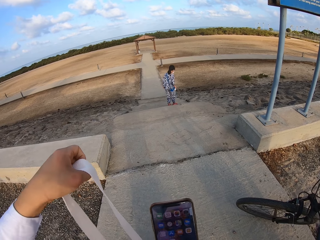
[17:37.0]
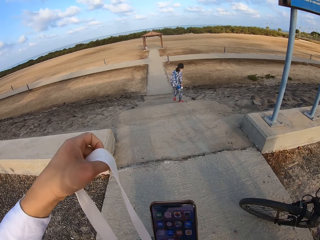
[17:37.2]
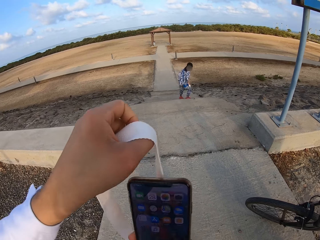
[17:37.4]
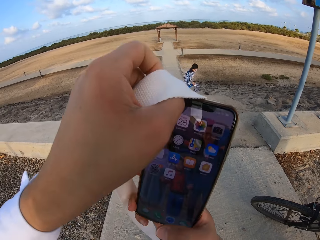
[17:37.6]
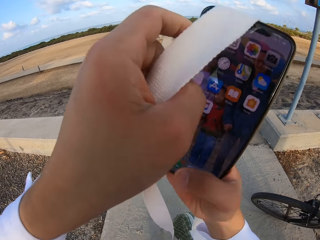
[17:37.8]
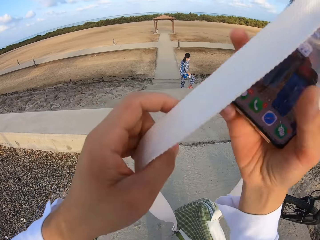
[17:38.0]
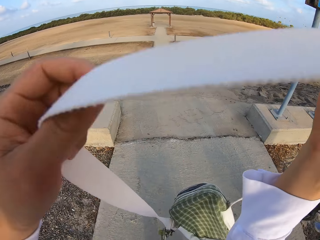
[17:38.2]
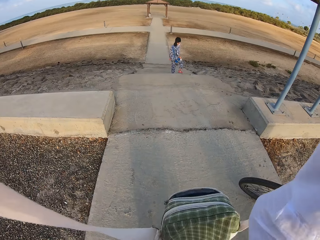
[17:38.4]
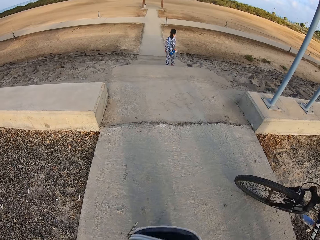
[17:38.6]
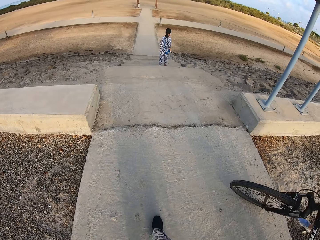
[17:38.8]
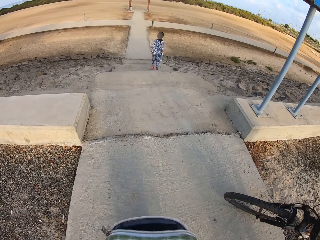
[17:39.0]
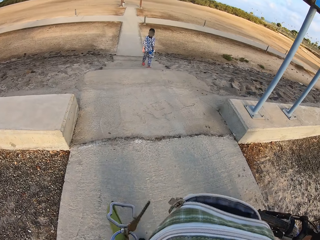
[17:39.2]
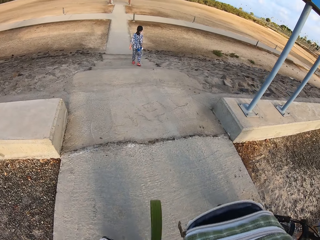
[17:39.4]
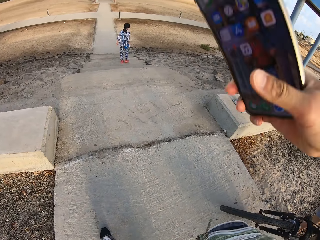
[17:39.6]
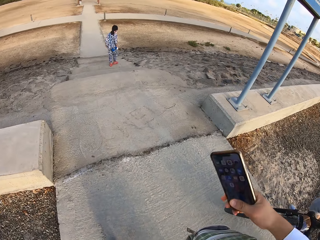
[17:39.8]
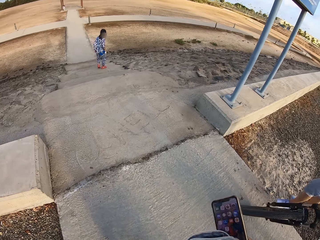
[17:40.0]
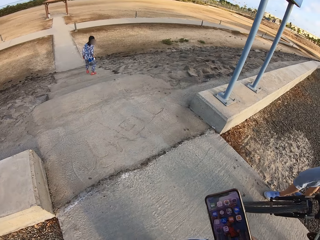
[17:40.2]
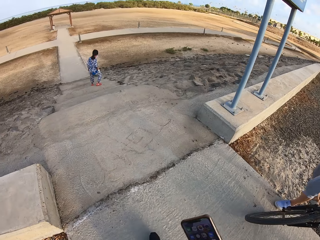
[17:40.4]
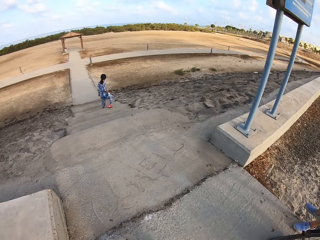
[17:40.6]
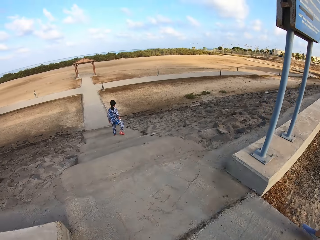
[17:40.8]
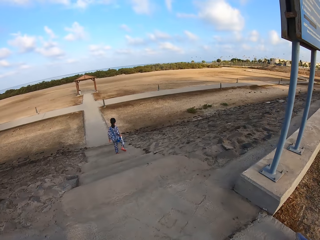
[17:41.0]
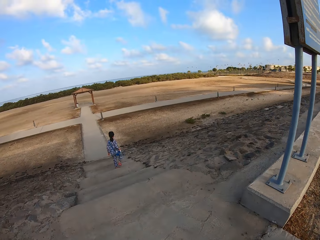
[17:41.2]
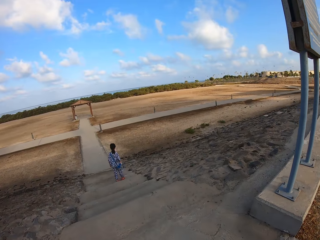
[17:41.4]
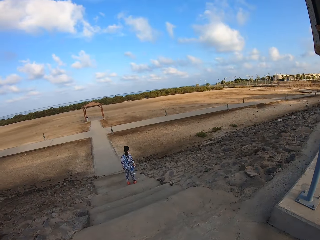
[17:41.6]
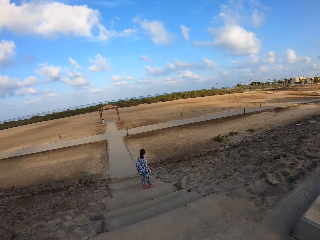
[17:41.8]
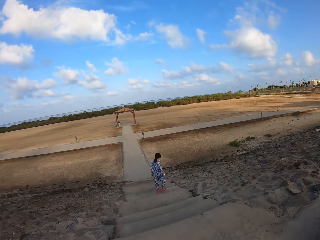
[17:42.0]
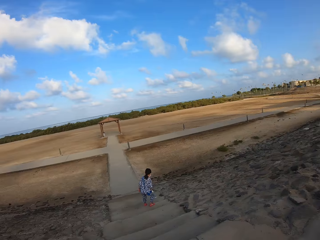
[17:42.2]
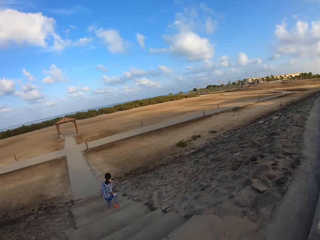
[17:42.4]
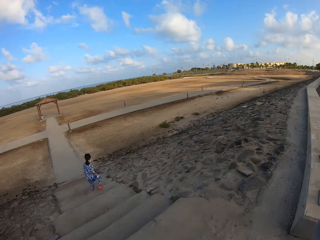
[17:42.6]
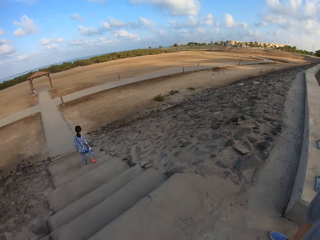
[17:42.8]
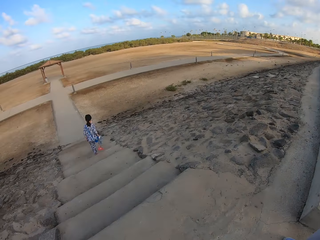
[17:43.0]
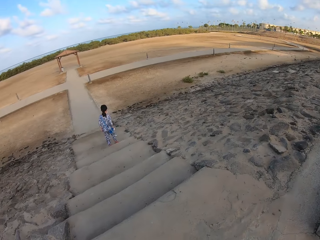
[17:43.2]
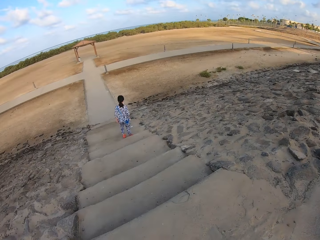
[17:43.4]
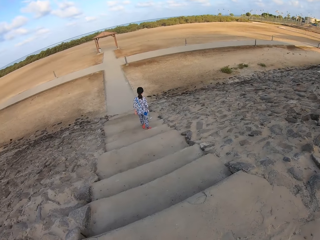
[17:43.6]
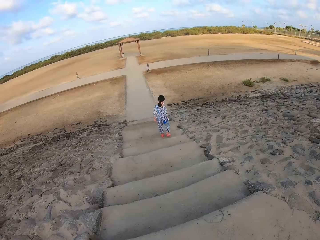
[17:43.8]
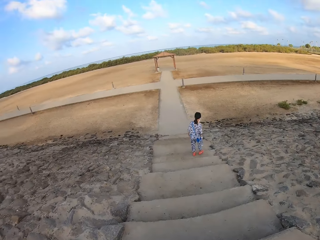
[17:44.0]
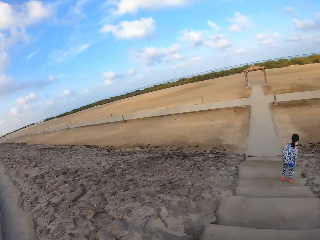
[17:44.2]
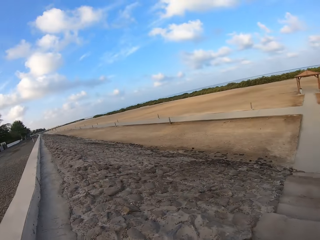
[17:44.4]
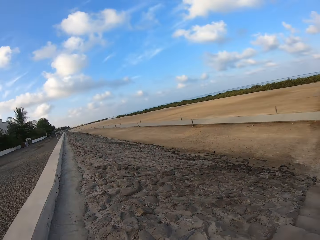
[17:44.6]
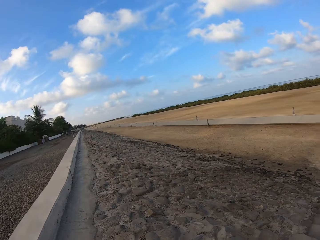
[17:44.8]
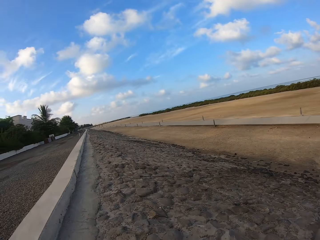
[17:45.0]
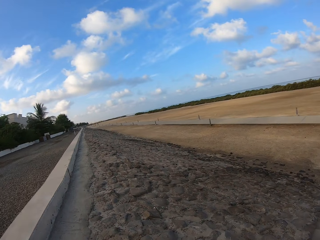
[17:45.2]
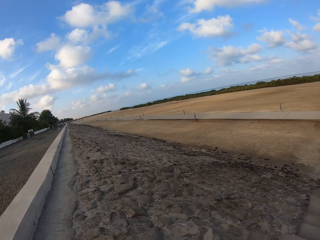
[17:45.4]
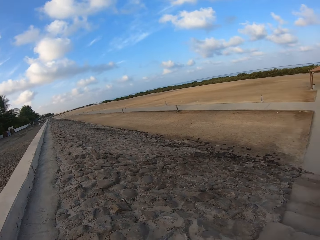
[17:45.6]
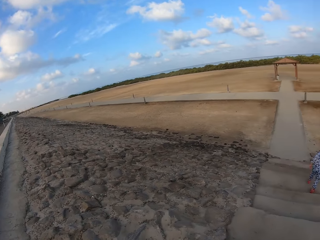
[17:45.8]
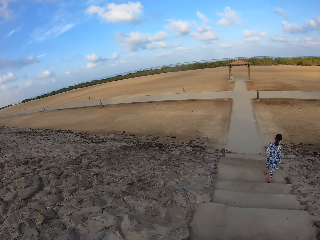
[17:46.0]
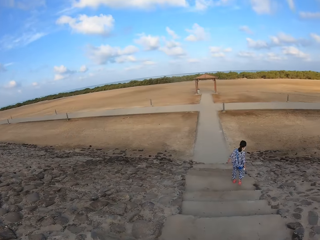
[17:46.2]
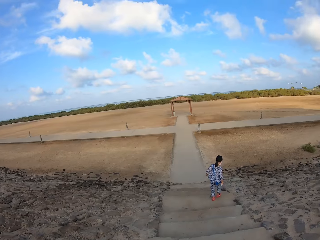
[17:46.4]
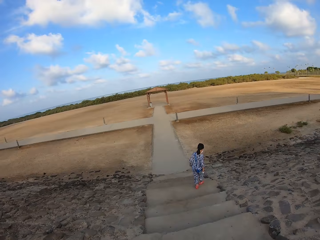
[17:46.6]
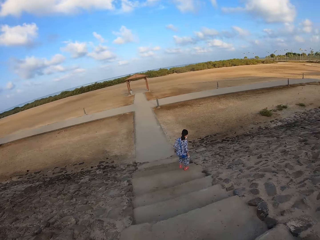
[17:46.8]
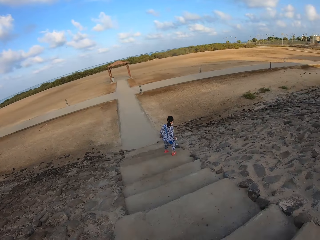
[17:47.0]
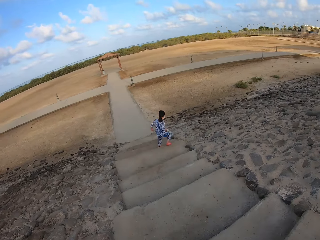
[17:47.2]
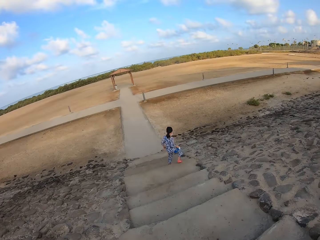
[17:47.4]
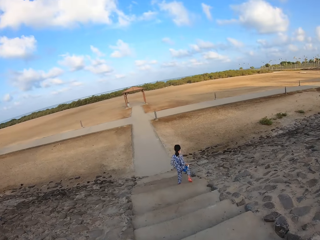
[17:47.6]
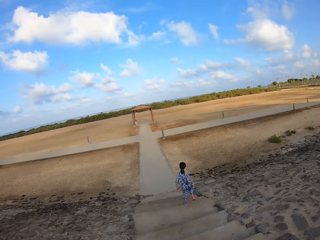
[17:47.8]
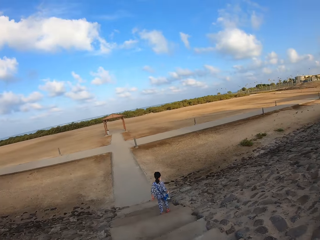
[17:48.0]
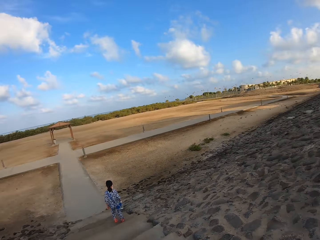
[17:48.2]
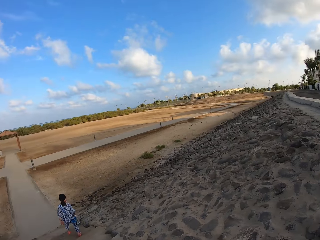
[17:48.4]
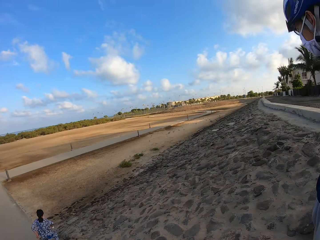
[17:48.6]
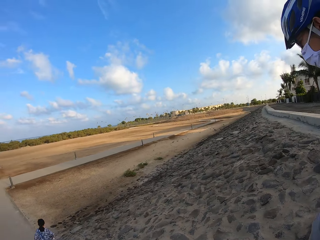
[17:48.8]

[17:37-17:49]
The camera wearer walks on the sidewalk. A woman goes down the stairs. The camera wearer goes down the stairs. They look around.

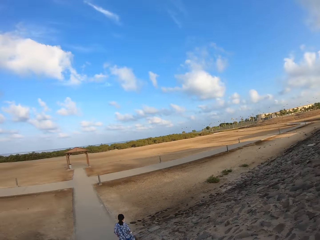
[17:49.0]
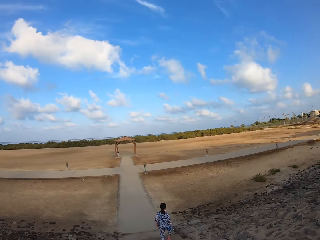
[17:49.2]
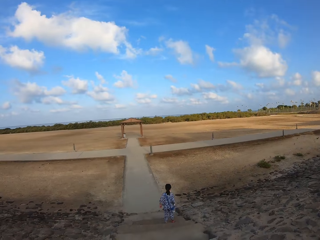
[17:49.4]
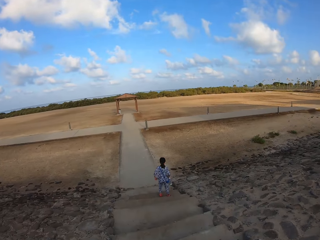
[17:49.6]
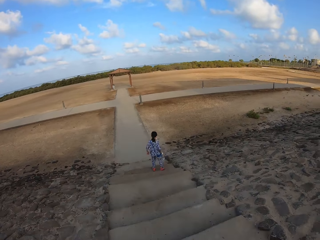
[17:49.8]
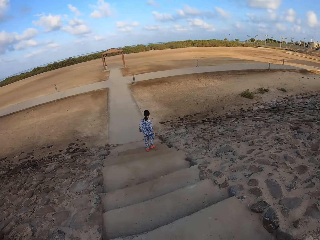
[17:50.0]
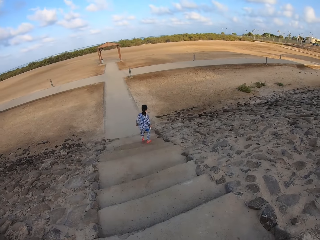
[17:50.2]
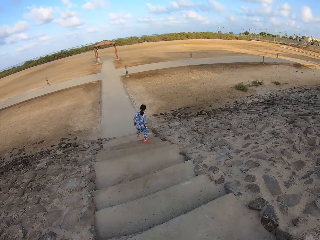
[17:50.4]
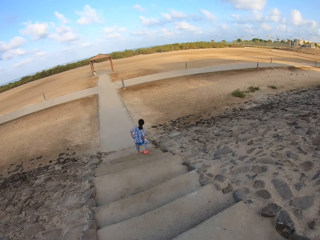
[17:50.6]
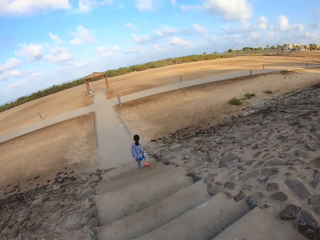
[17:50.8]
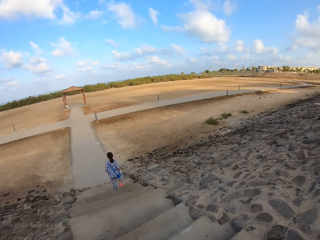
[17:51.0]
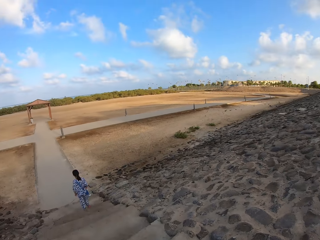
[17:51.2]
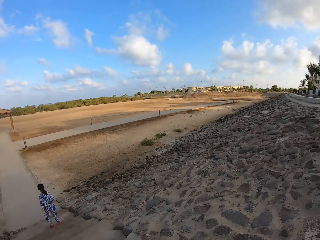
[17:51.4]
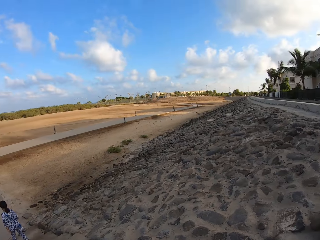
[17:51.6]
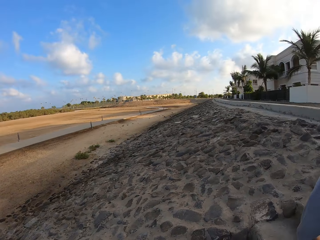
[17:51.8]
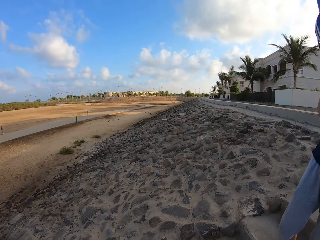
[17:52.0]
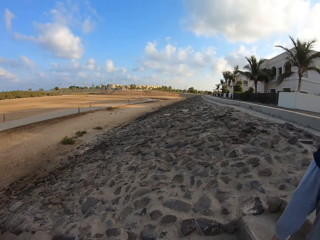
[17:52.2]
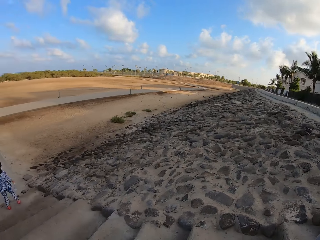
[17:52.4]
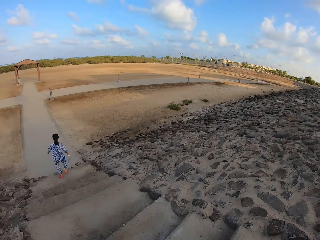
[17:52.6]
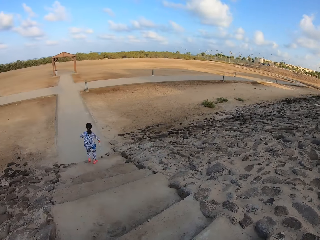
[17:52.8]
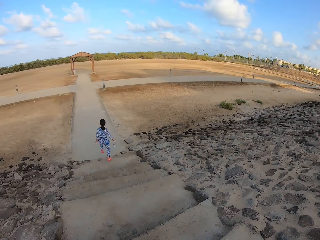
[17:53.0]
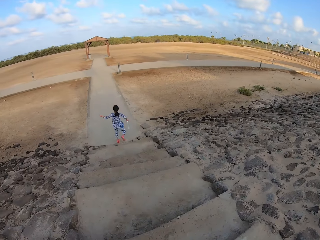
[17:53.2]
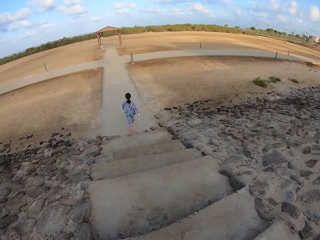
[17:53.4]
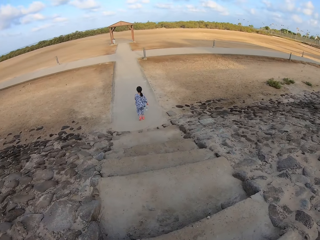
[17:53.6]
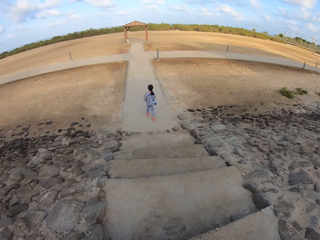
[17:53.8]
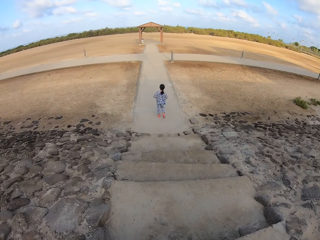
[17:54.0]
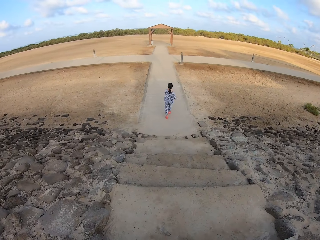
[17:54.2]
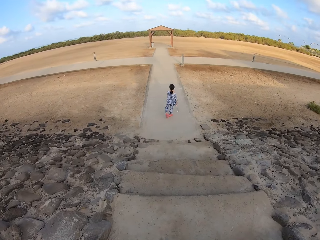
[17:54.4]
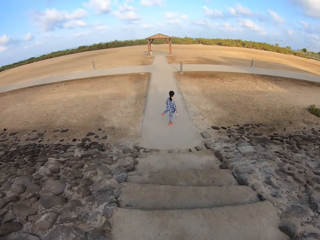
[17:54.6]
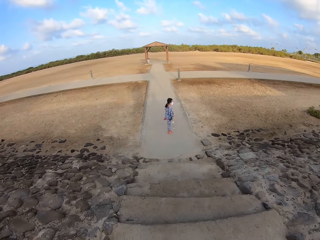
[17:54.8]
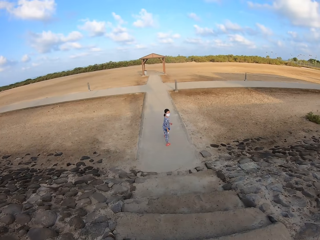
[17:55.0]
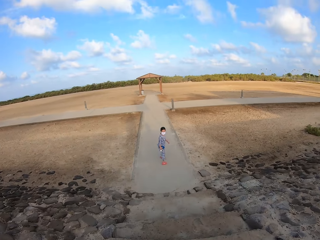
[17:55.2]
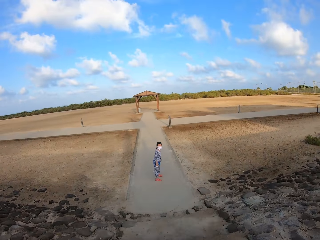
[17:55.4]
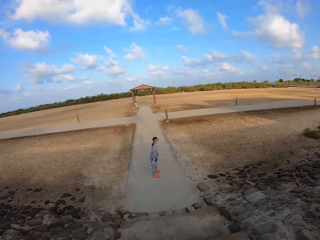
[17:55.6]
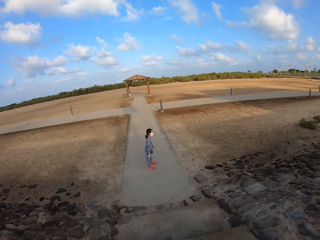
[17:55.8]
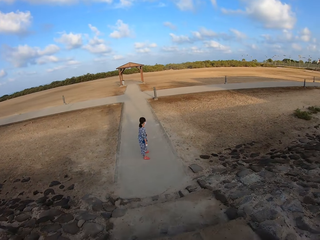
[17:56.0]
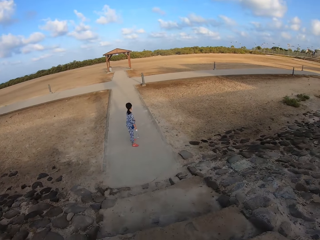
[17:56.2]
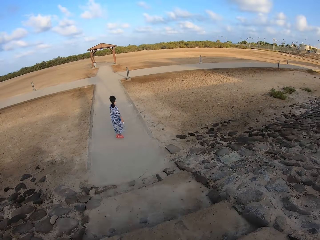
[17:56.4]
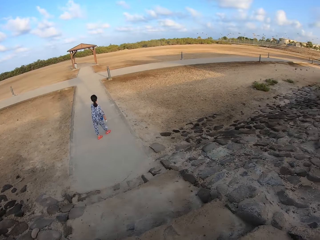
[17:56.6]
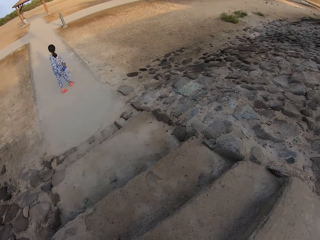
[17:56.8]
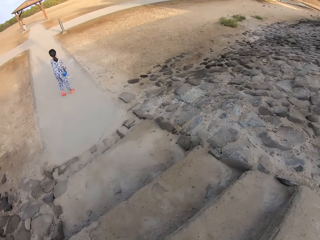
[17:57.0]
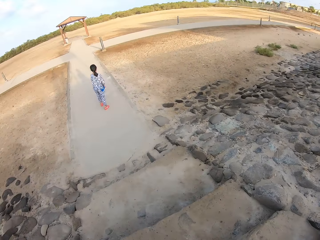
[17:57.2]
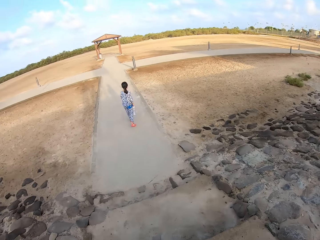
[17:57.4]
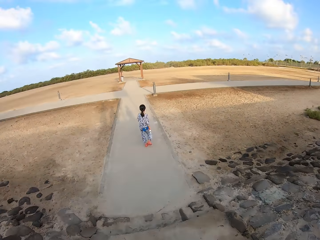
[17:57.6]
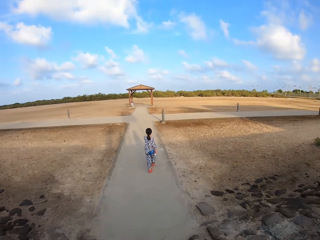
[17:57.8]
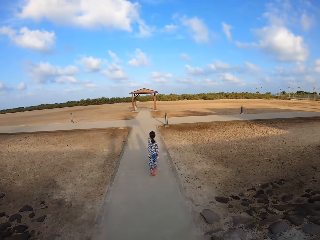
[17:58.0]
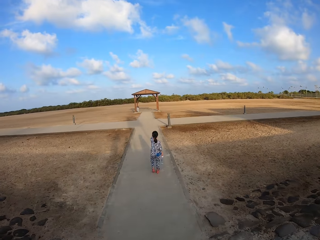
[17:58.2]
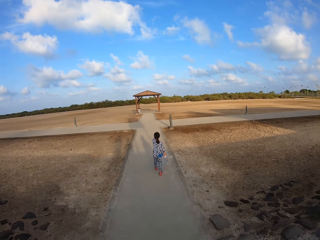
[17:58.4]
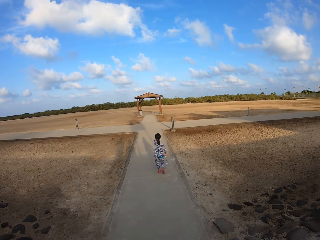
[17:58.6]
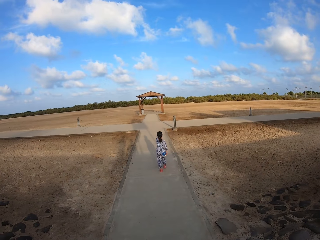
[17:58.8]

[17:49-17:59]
The camera wearer and a person walk down the stairs. Another person walks on the sidewalk.
